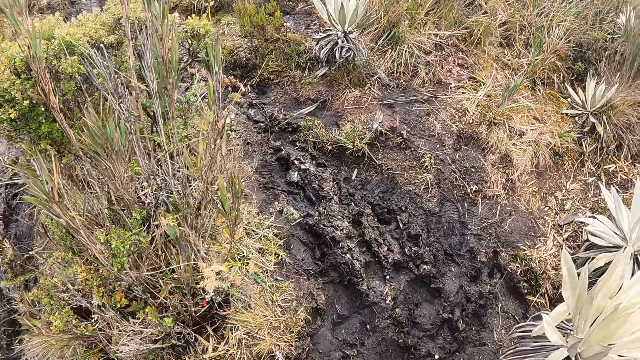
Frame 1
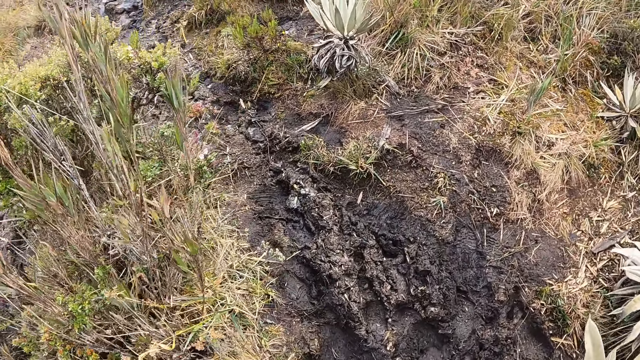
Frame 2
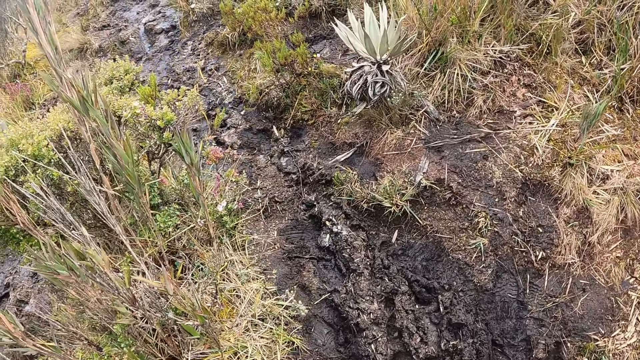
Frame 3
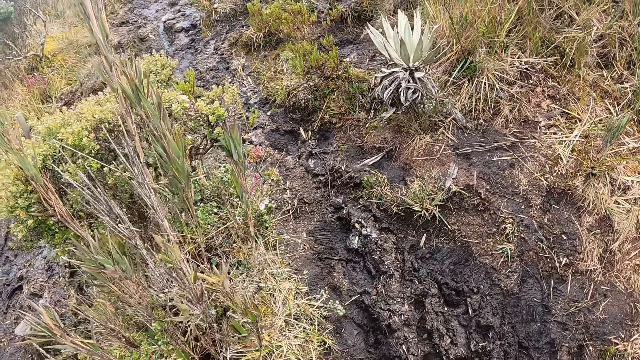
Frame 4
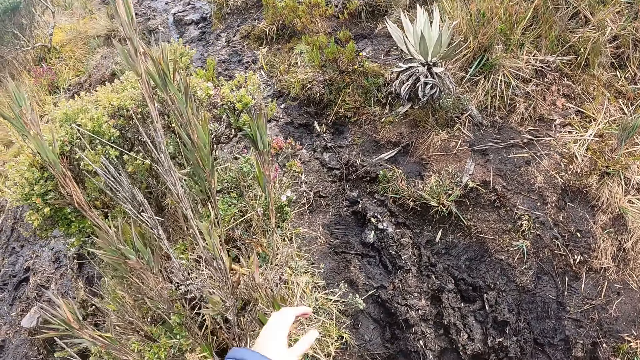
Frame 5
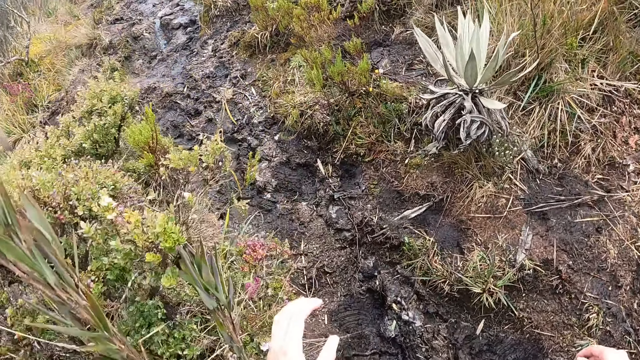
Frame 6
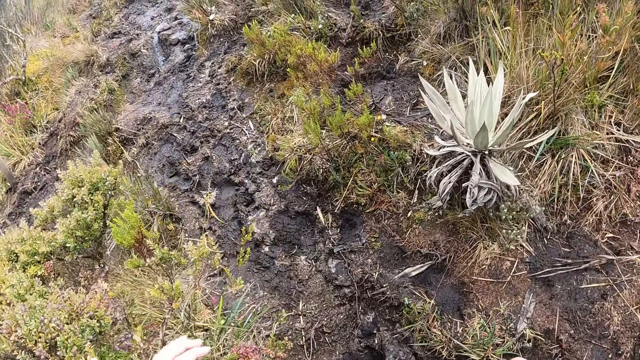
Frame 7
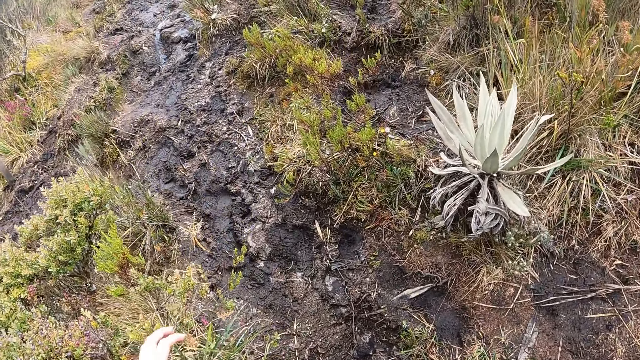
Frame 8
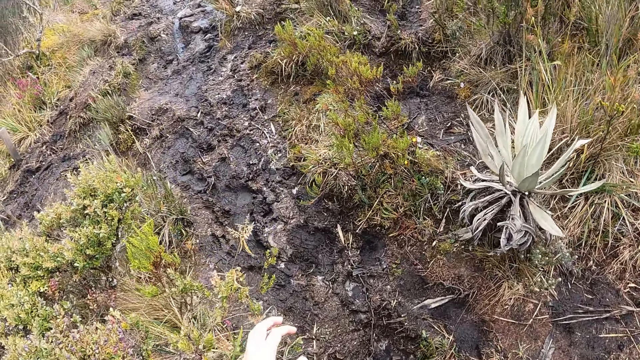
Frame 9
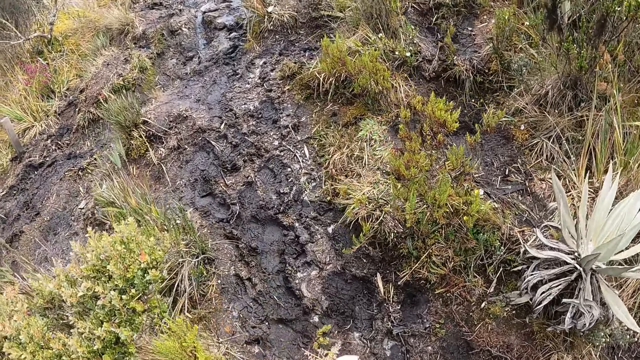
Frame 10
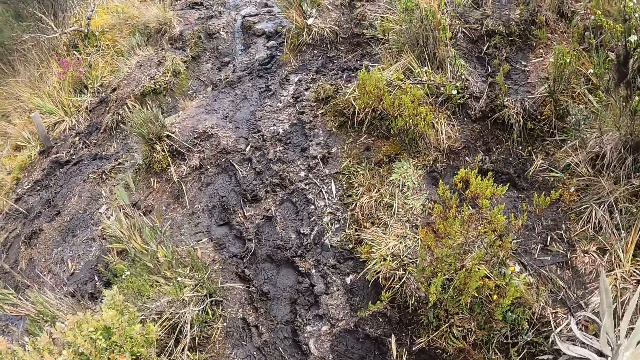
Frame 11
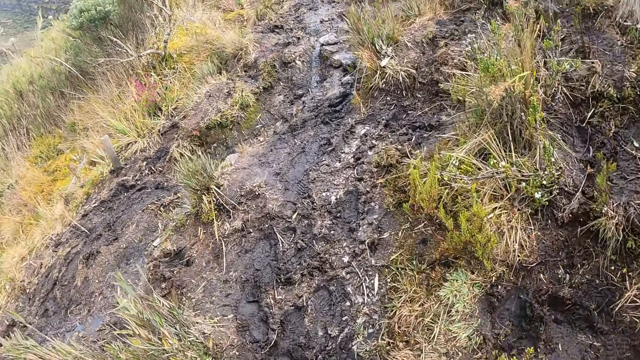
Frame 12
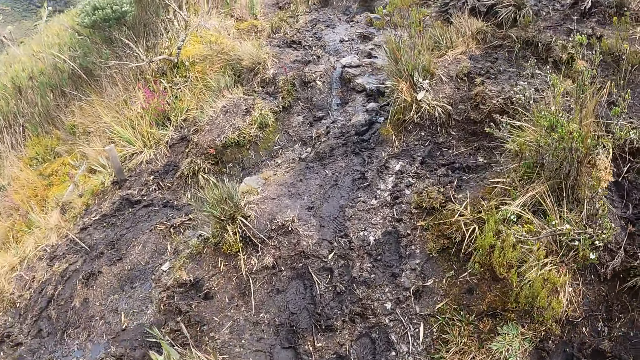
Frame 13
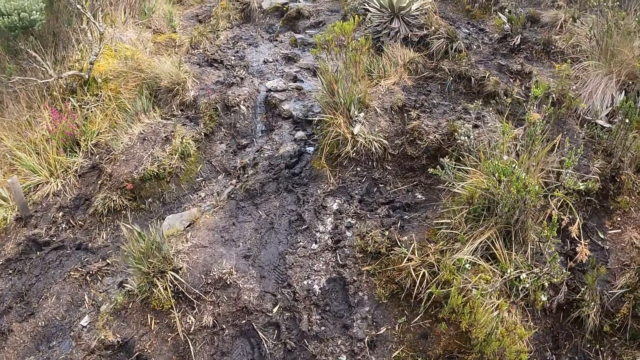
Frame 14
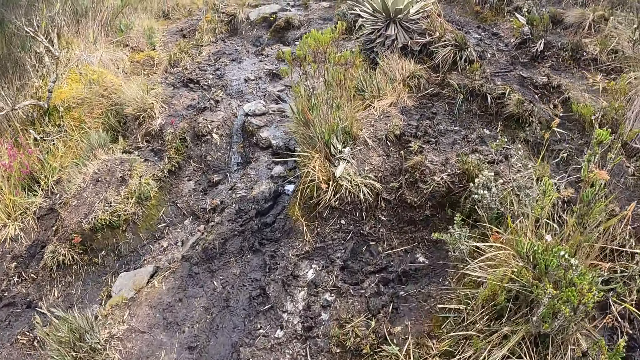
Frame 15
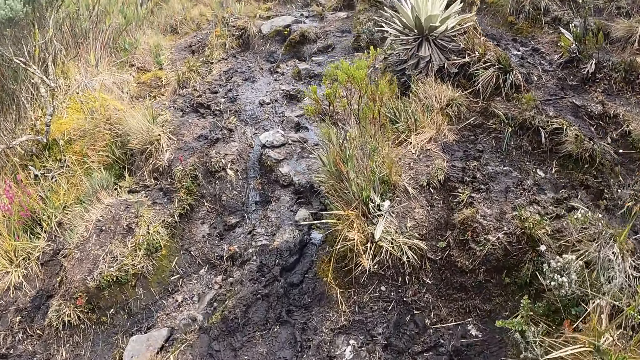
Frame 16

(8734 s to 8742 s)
The camera wearer moves the hands.

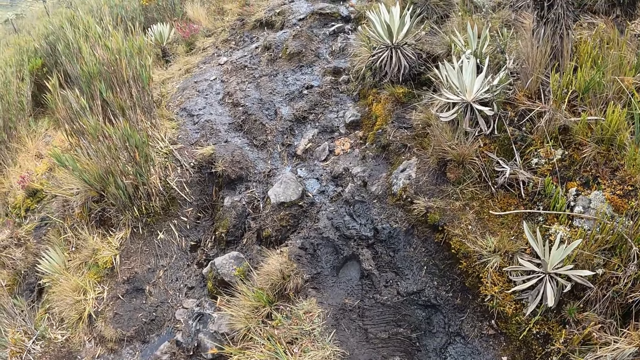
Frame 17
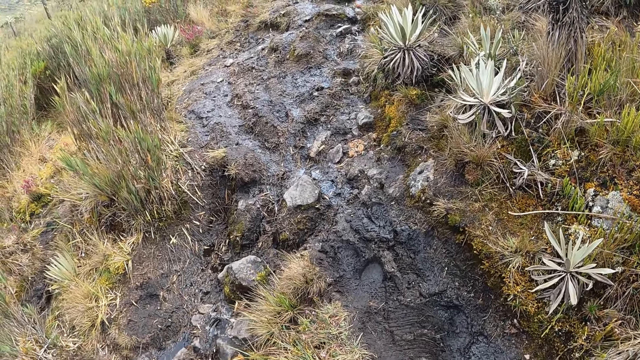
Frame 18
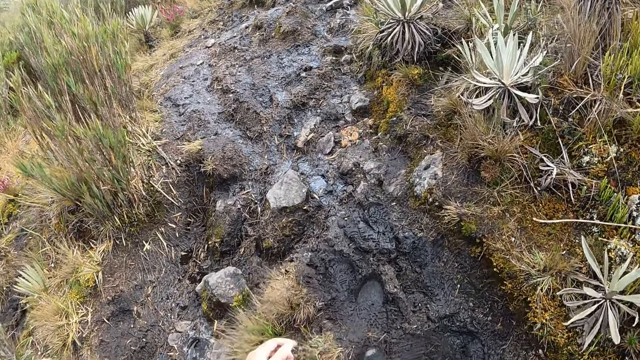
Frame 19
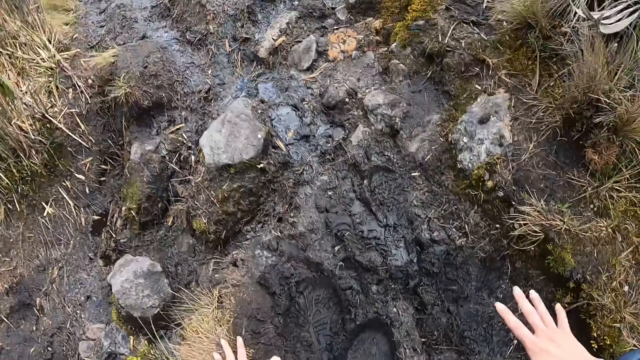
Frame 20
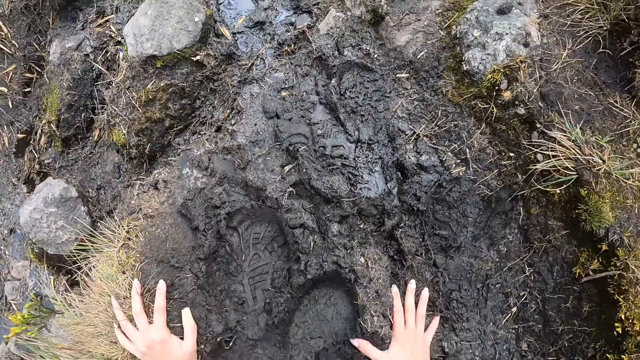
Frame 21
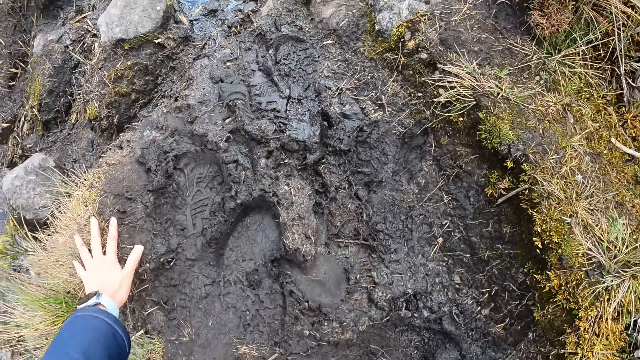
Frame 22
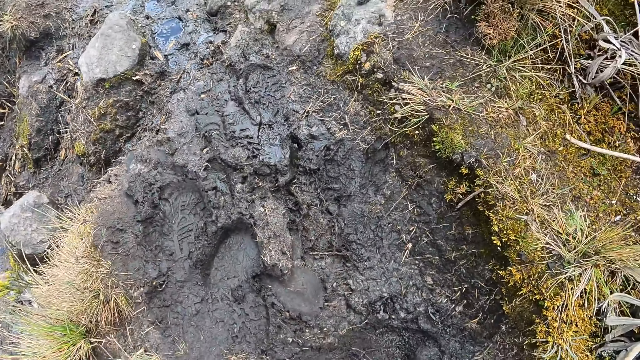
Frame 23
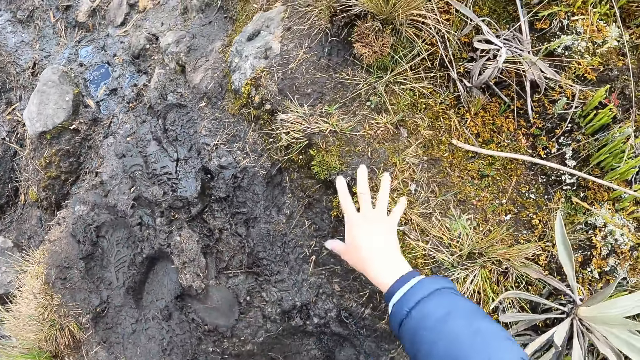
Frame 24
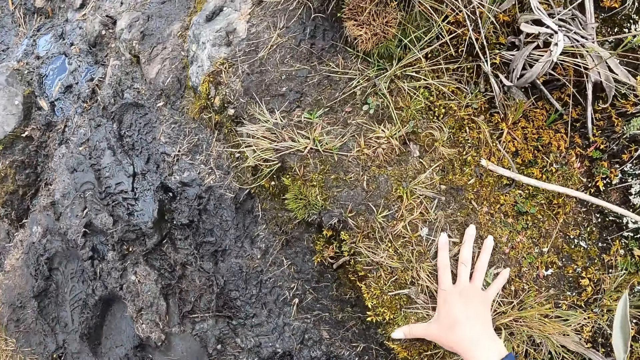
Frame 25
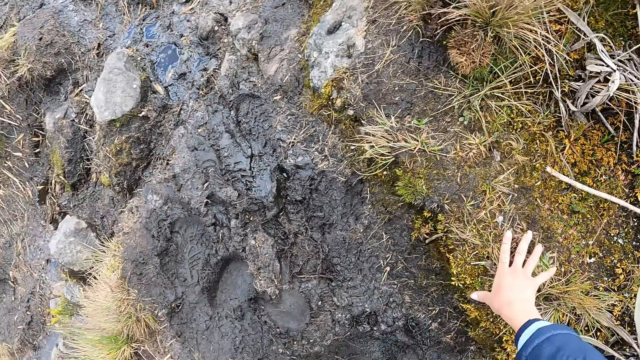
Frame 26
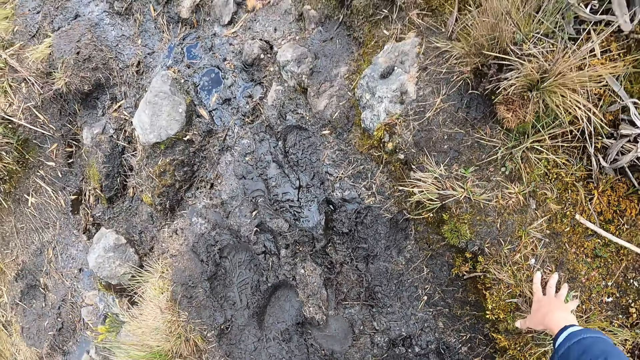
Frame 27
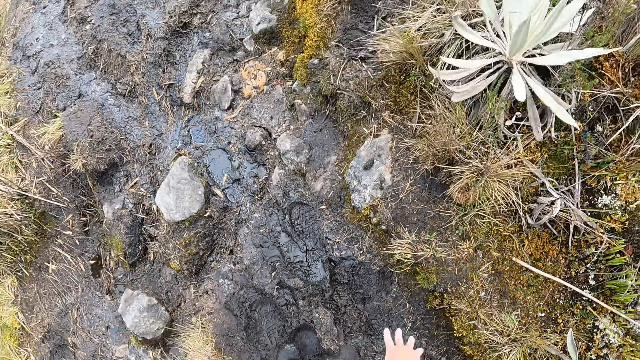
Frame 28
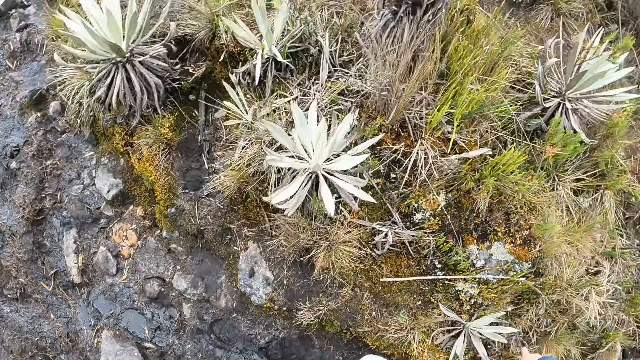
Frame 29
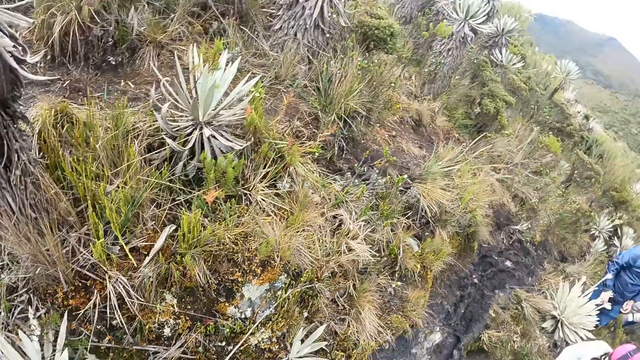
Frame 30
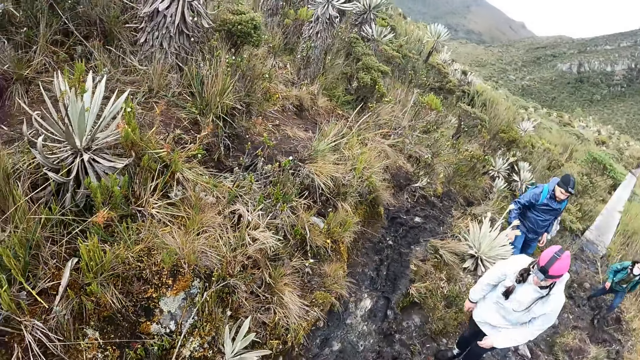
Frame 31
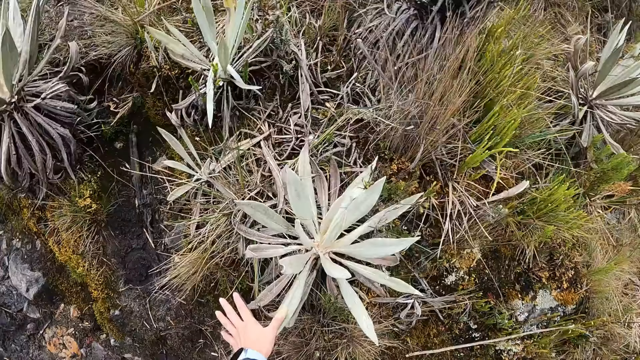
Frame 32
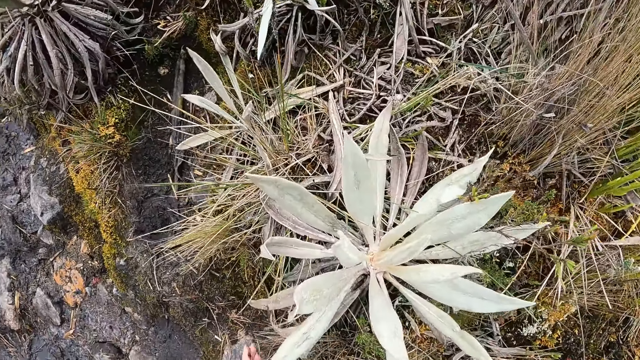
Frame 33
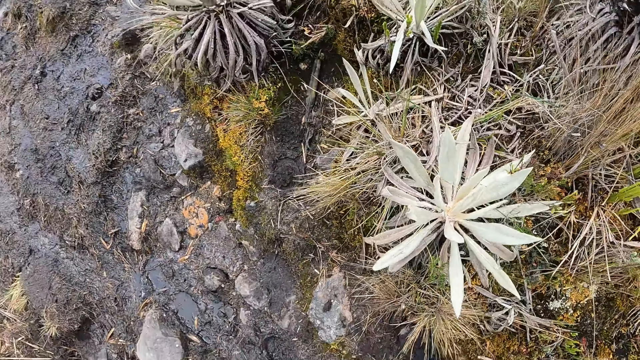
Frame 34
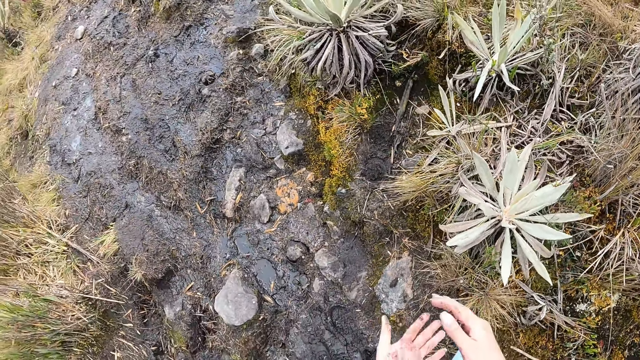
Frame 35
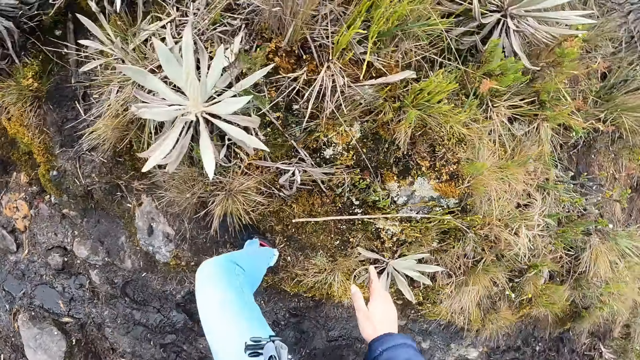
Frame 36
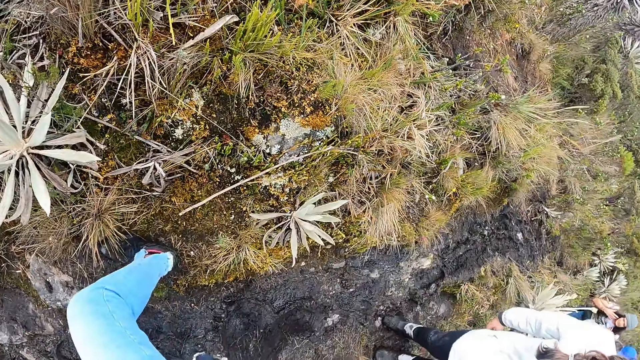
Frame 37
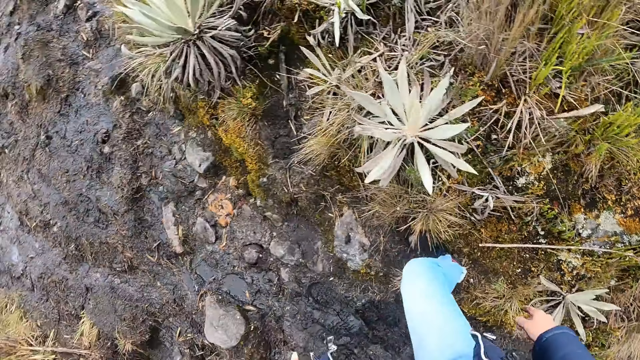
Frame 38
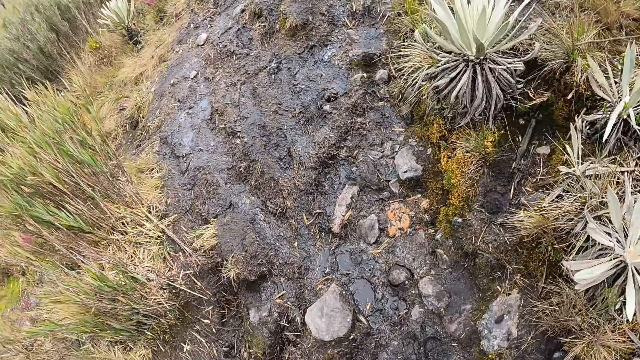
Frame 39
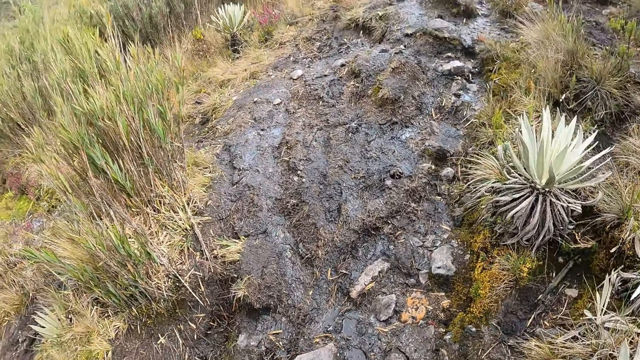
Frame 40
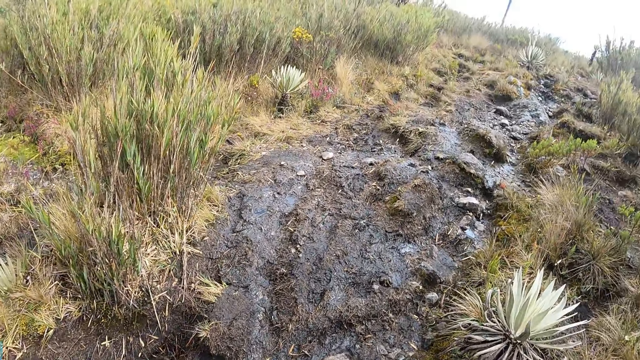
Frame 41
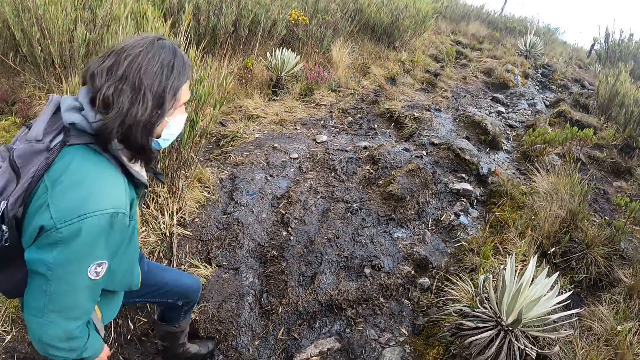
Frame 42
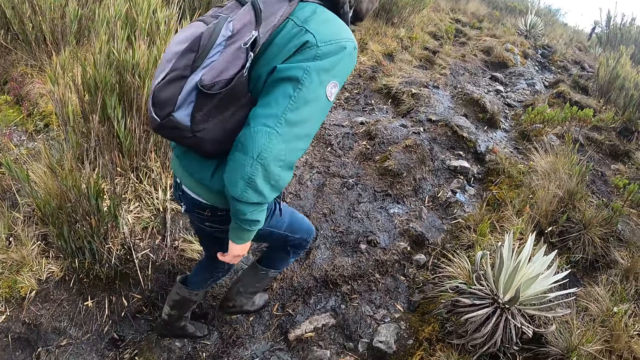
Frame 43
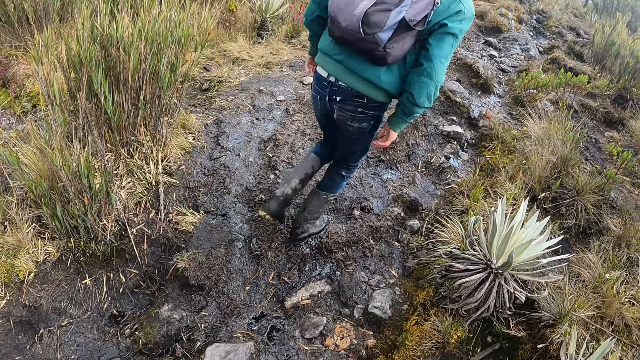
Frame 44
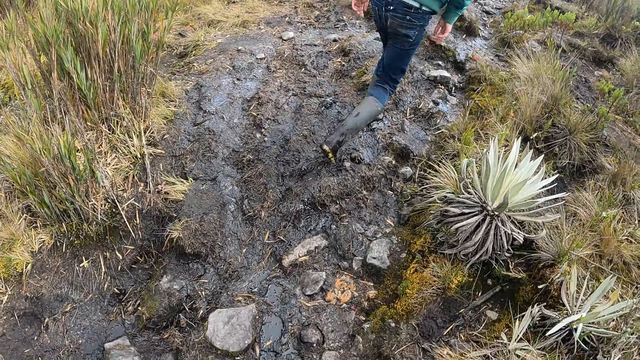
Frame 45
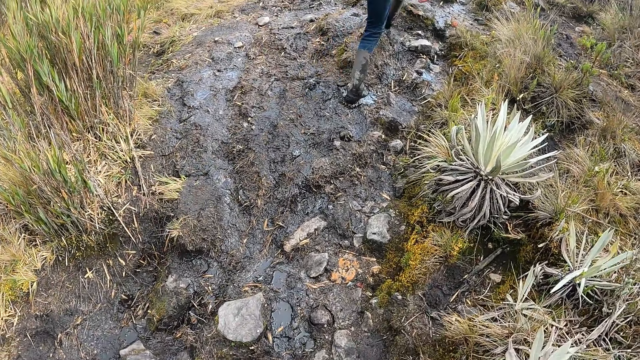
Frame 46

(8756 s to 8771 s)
The camera wearer places his left hand on the ground. He places his right hand on the ground. He places his right hand on the ground again. He looks behind. He touches a flower with his left hand. He rubs his hands together. A woman hikes past the camera wearer.
